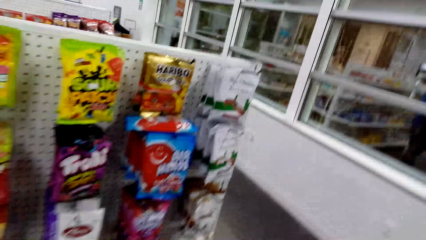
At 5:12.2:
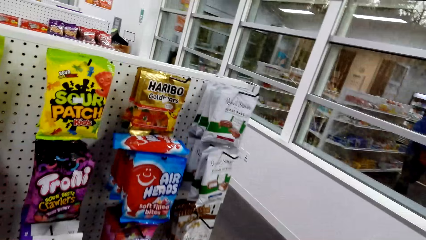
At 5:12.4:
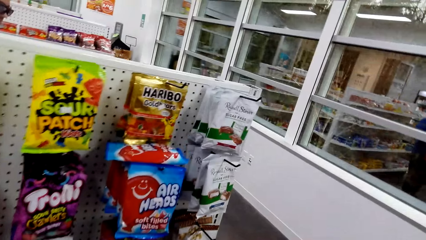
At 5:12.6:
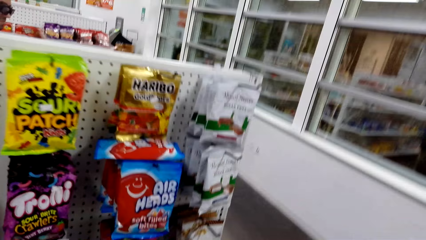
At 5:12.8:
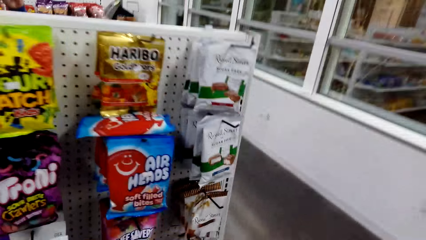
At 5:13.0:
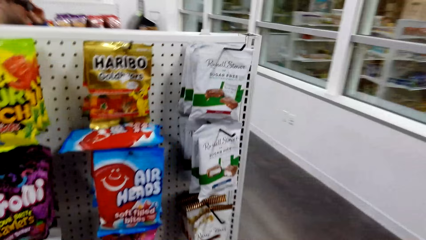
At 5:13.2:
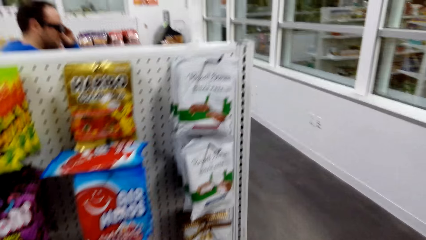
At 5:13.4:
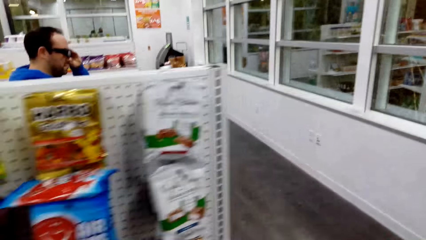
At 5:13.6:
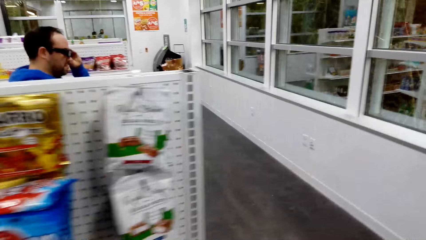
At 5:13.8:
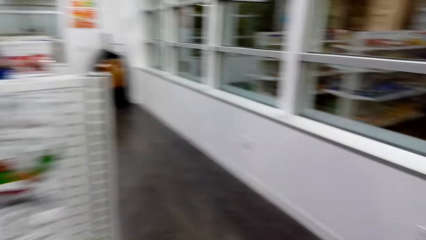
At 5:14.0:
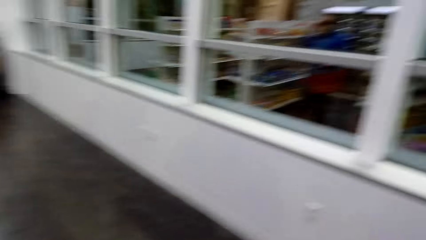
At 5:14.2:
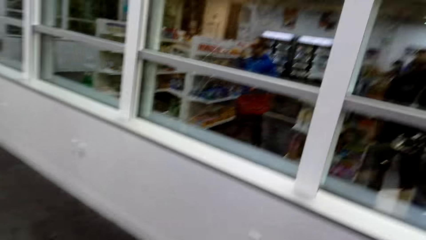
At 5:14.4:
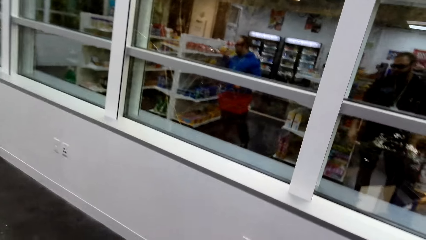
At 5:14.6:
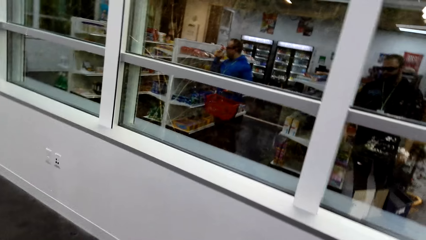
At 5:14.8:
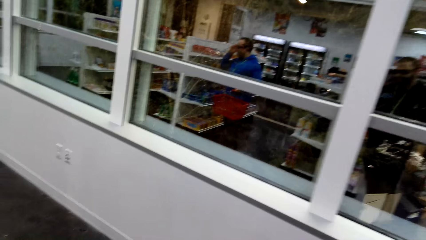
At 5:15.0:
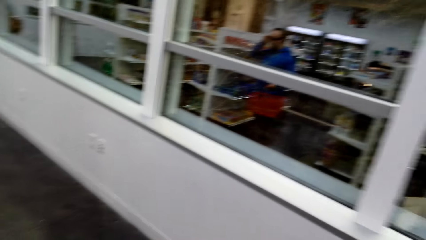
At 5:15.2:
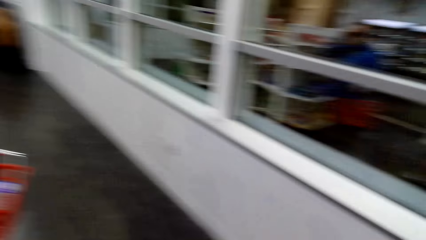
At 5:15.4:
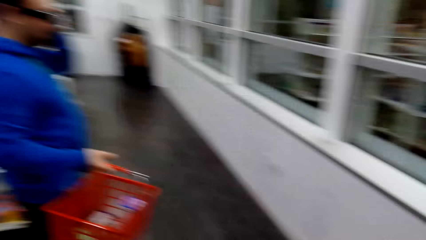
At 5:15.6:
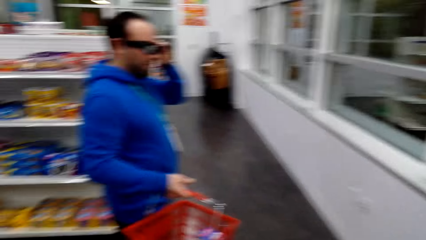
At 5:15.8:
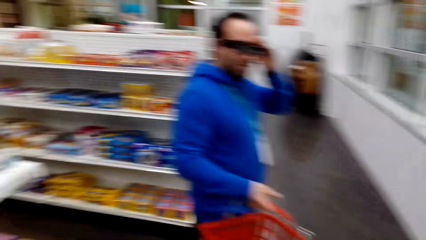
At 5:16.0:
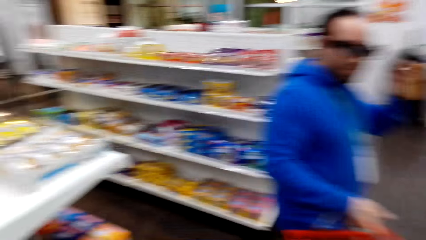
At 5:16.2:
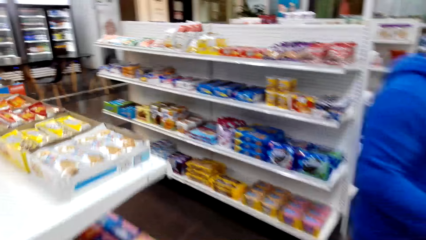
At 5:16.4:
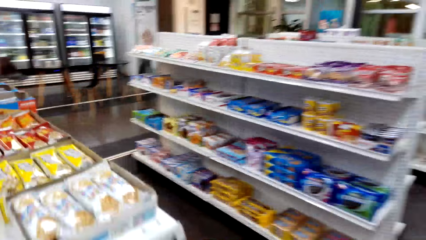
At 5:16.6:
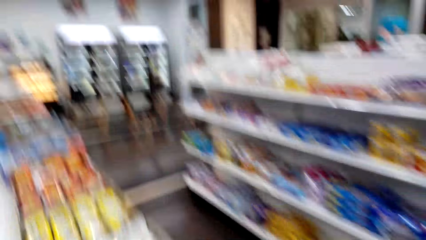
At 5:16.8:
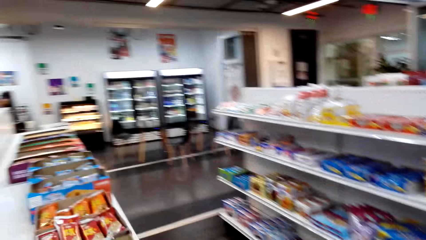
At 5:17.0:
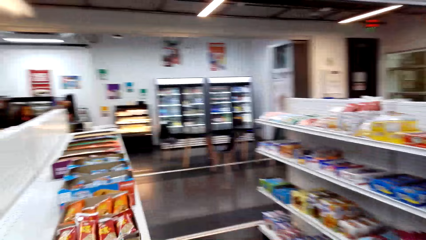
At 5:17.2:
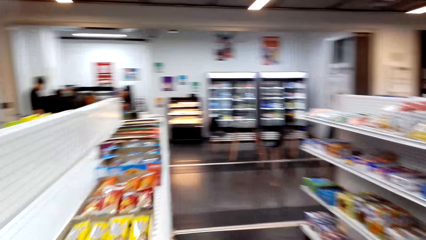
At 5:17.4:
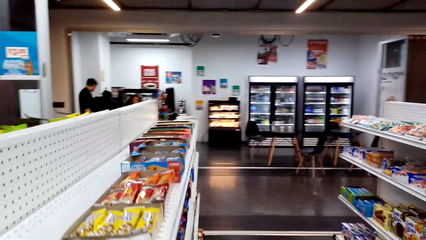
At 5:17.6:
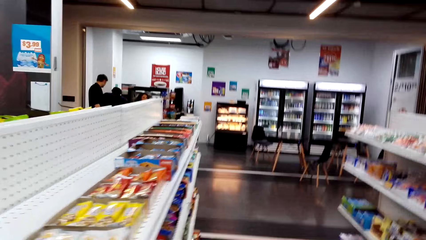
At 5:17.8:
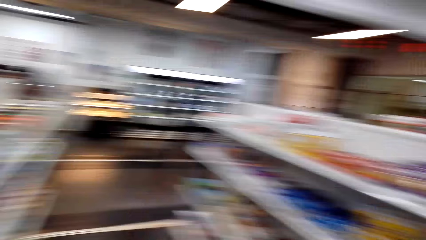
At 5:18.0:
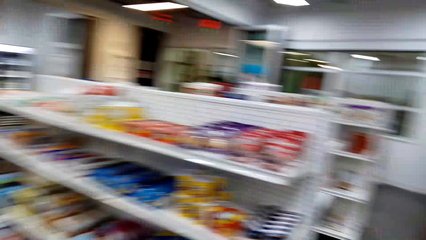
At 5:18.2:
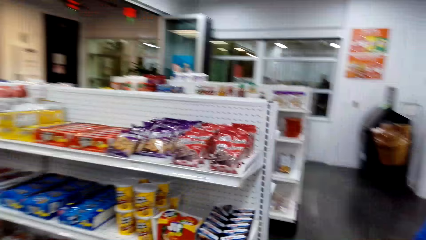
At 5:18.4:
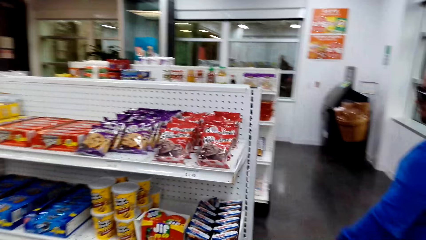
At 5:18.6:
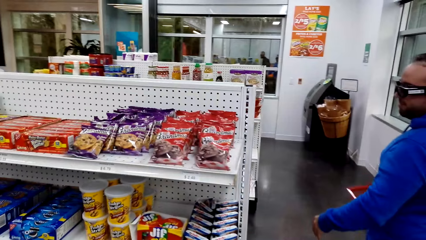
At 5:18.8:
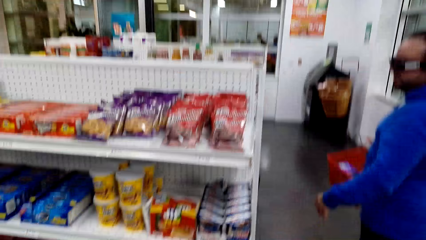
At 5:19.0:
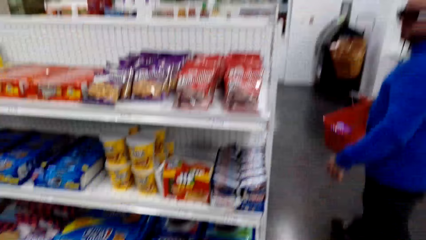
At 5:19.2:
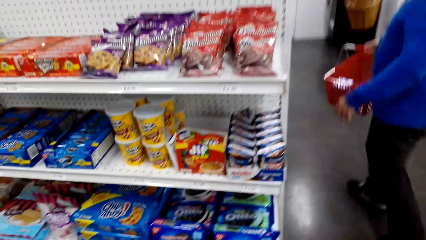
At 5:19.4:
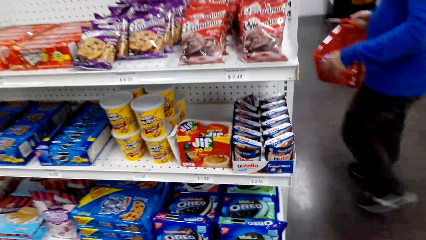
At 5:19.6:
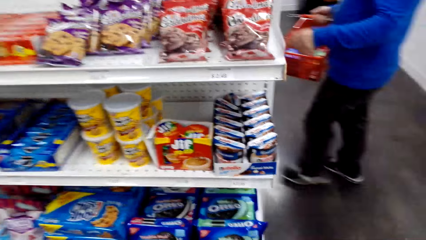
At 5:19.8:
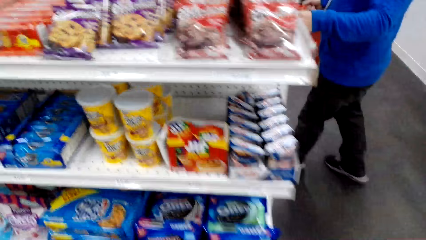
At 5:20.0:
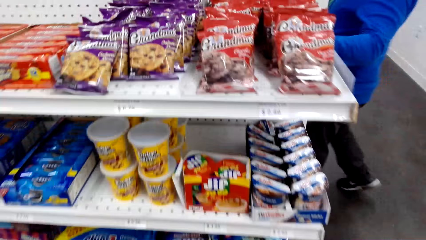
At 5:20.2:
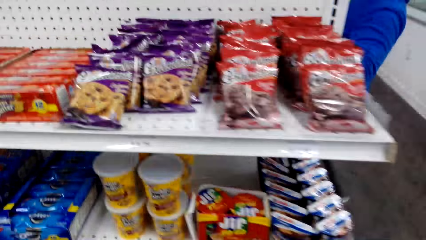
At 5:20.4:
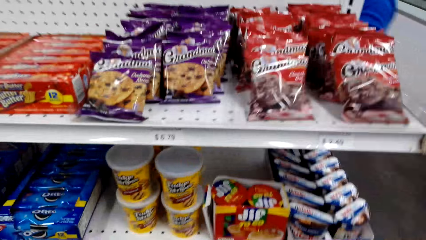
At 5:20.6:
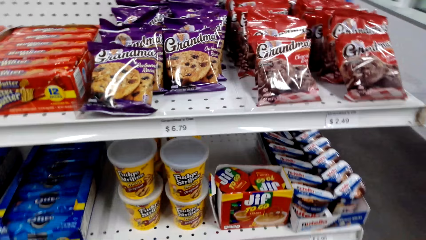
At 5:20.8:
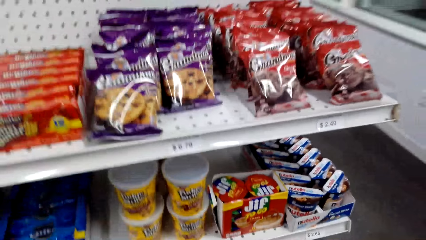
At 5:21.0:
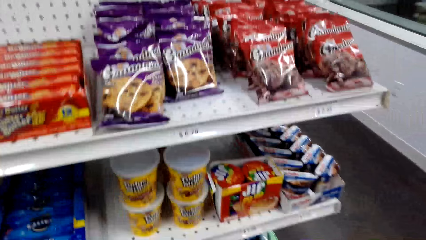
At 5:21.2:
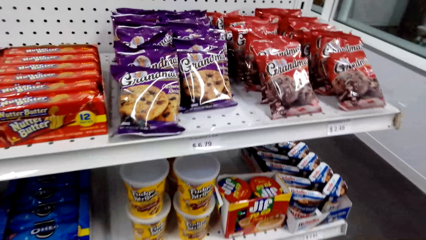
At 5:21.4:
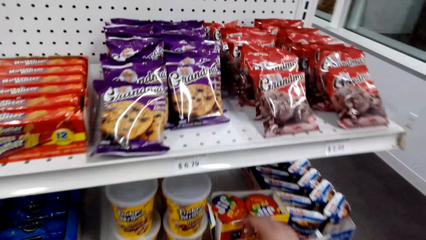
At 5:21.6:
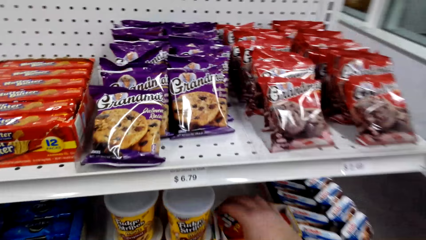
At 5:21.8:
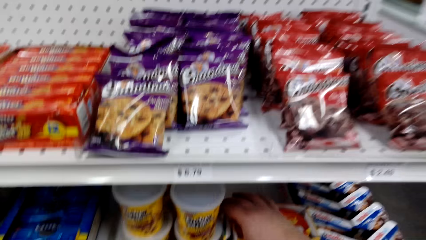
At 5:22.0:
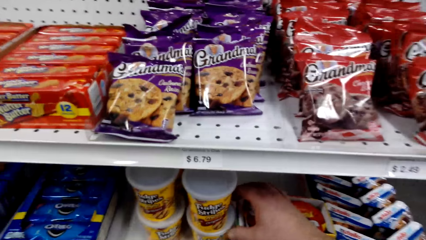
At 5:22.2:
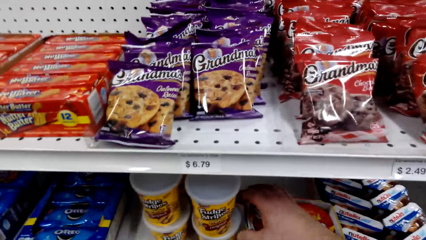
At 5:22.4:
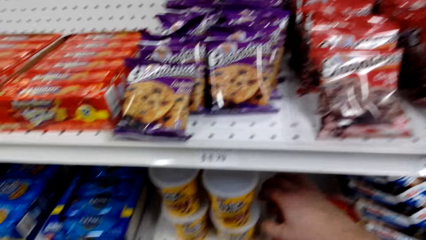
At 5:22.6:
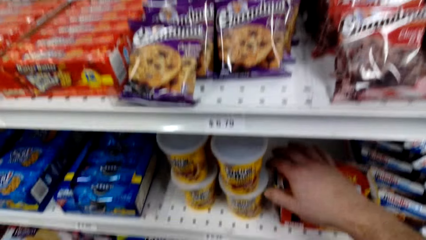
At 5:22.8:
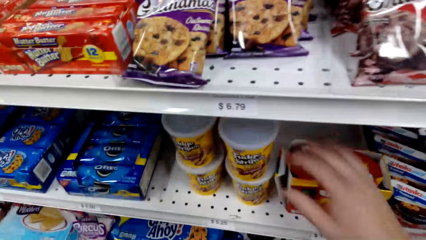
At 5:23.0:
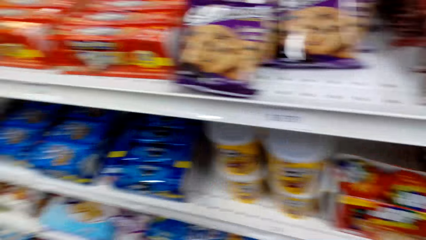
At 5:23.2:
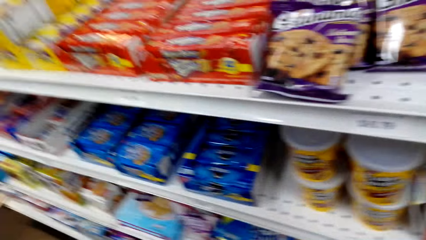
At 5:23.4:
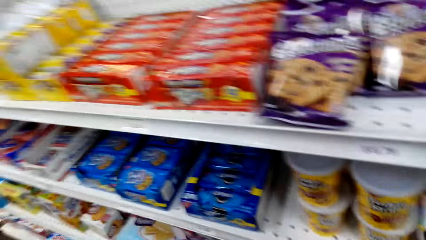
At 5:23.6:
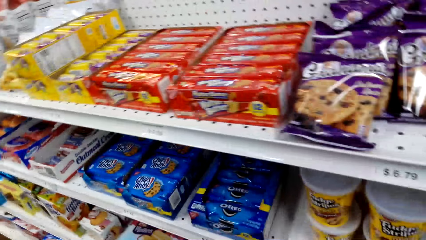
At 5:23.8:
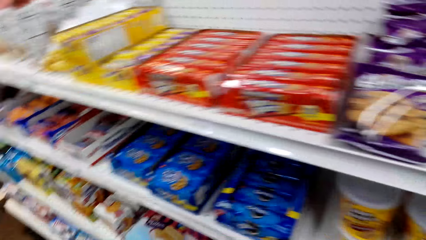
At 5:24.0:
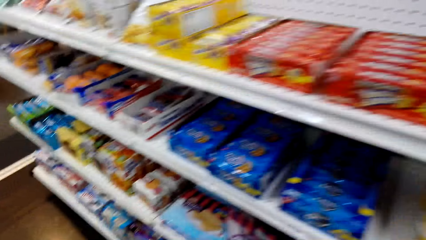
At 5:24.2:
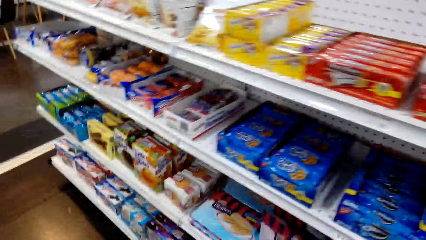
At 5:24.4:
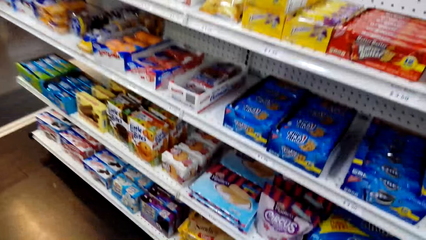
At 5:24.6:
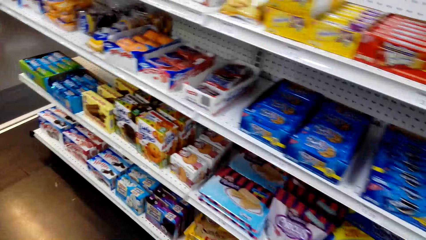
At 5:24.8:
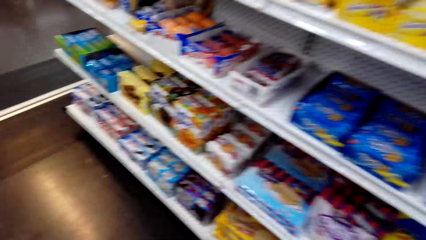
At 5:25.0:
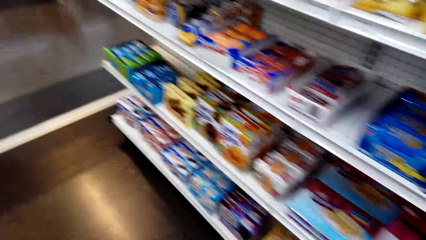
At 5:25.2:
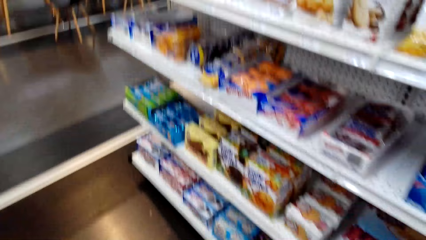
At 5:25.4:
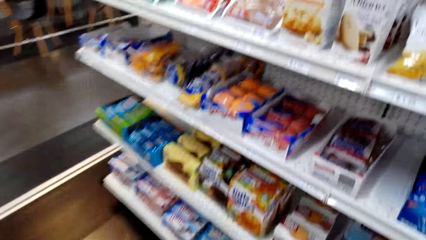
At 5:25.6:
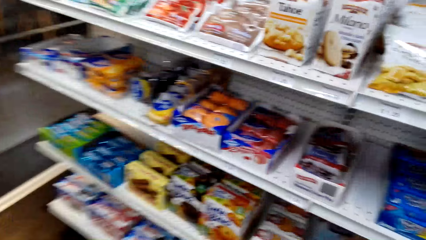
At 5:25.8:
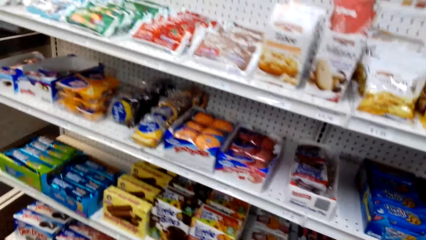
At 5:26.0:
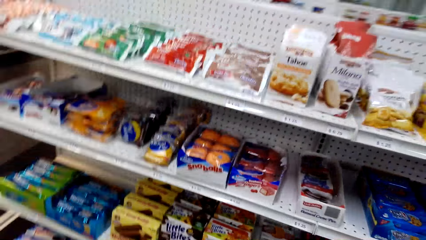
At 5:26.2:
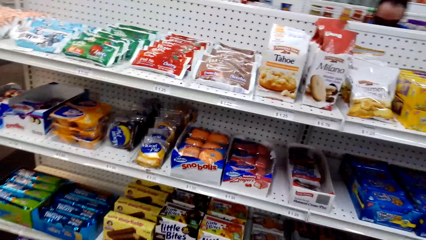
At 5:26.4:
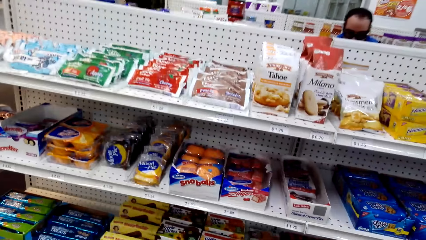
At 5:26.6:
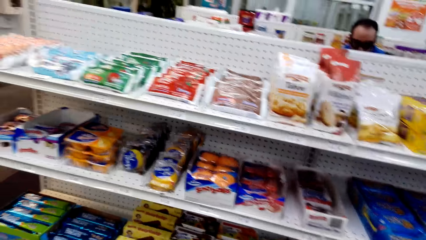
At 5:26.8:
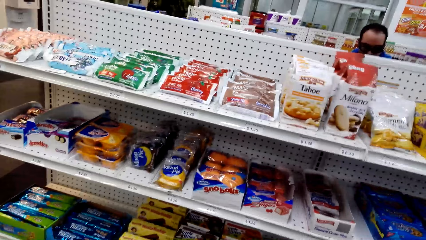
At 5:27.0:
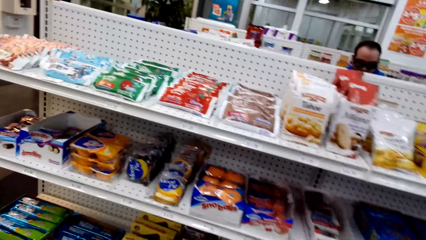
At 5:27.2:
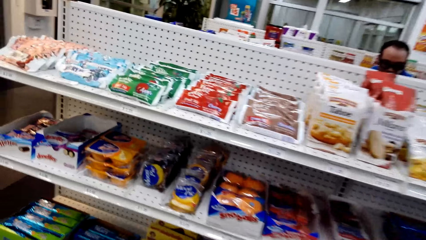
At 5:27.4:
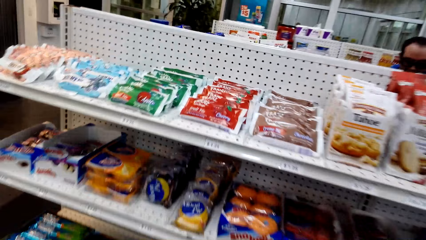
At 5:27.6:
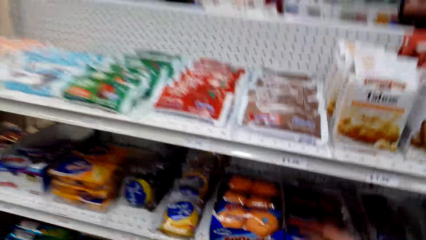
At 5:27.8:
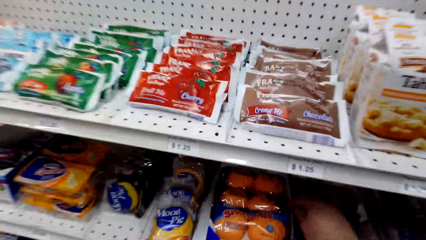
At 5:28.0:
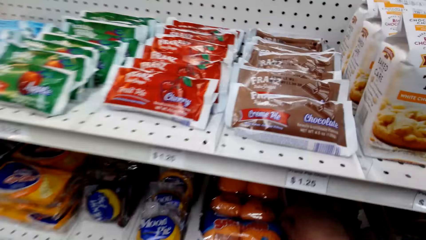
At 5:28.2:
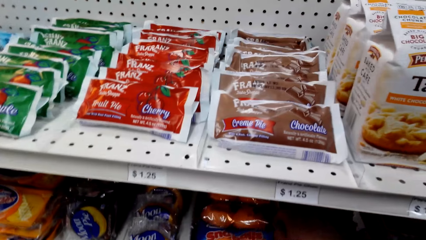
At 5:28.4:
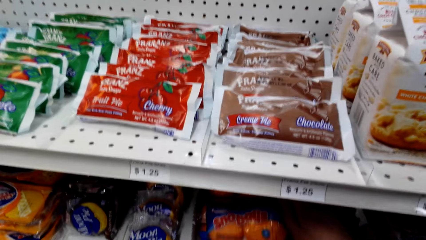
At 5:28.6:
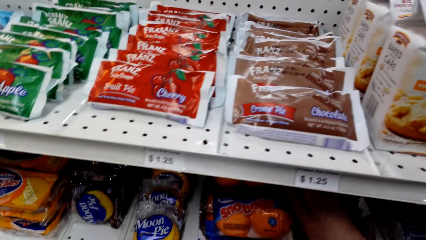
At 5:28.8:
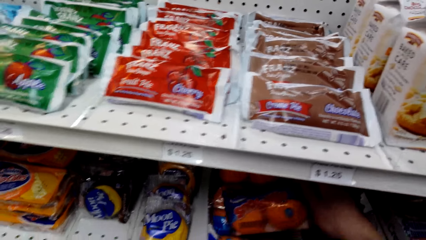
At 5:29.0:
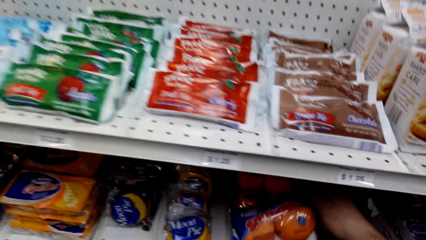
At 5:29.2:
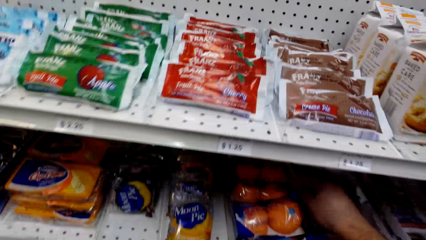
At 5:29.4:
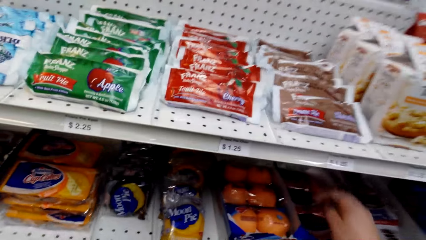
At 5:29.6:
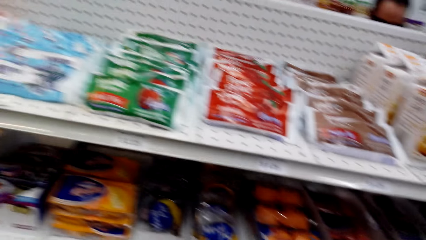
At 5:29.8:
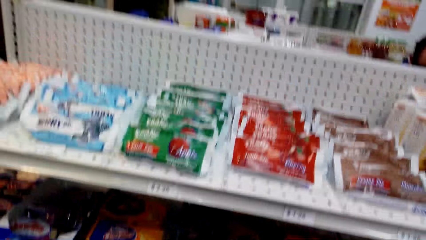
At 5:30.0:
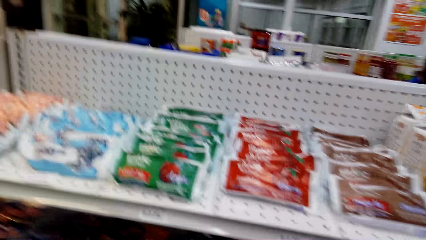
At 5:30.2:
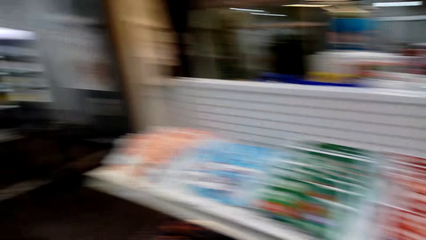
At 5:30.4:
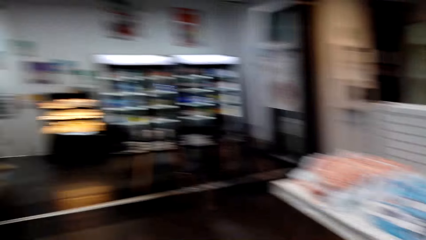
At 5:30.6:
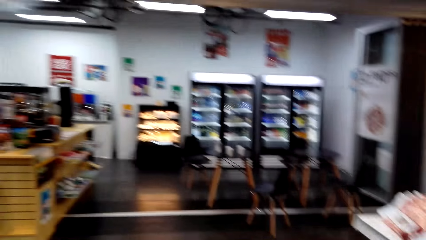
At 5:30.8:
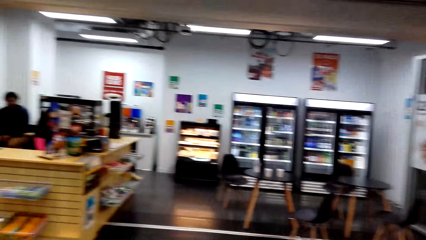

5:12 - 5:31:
The camera wearer touches something from the shelf. They look at the store shelf. They touch a snack.
